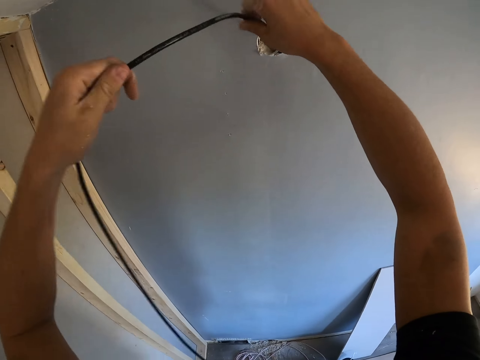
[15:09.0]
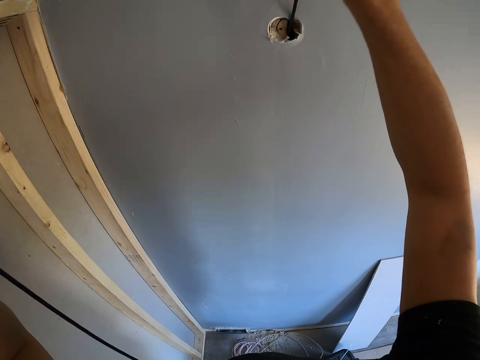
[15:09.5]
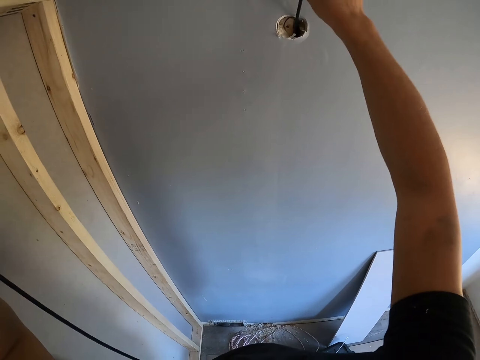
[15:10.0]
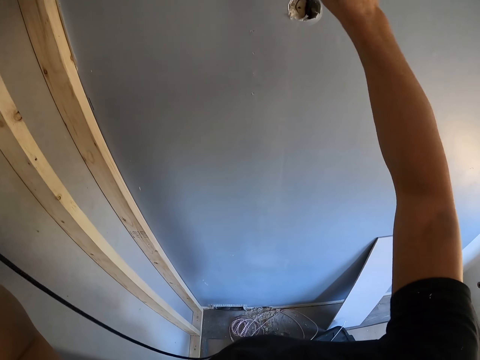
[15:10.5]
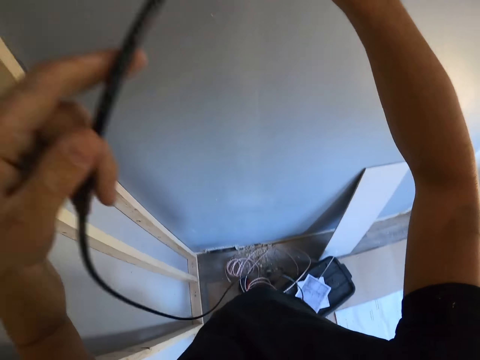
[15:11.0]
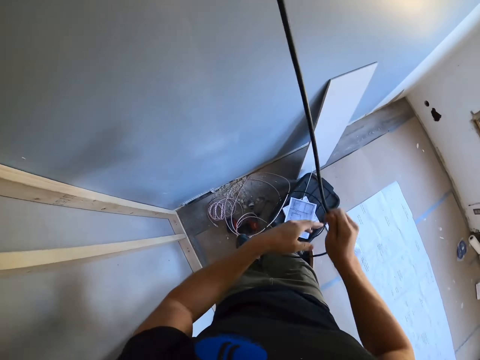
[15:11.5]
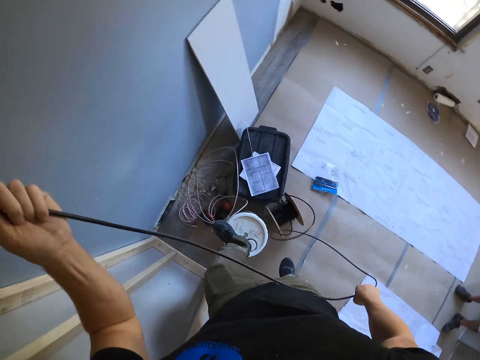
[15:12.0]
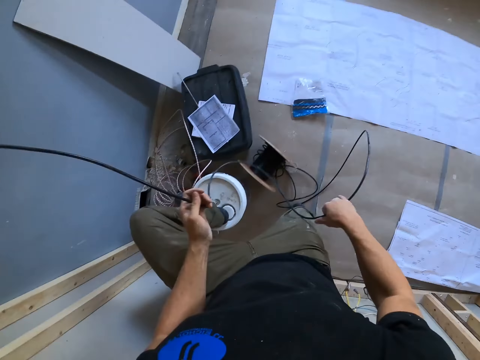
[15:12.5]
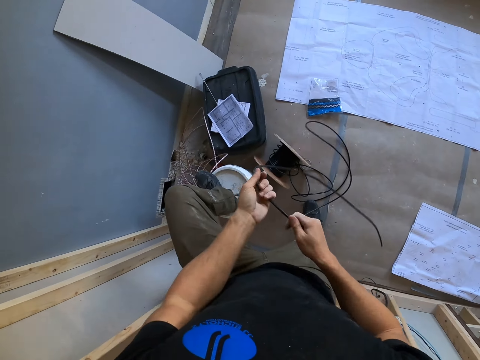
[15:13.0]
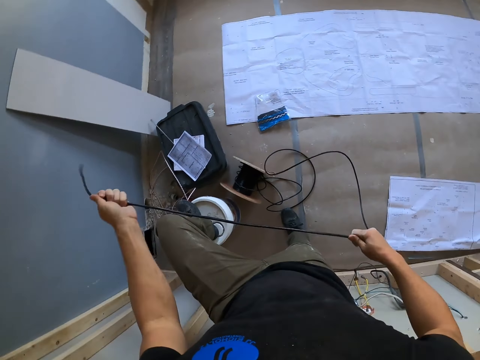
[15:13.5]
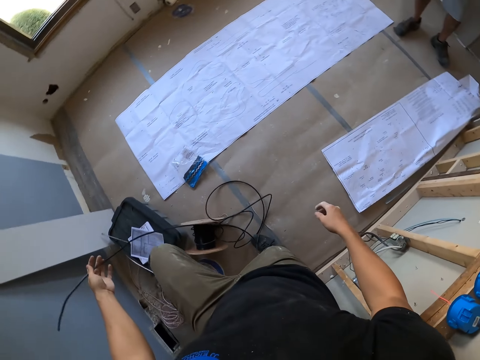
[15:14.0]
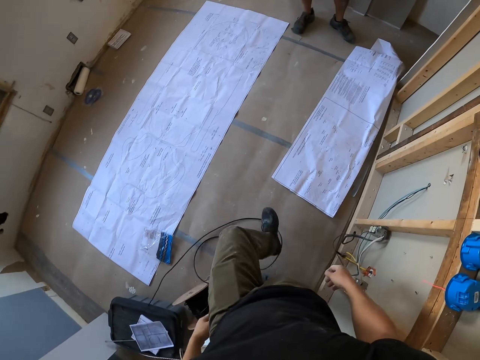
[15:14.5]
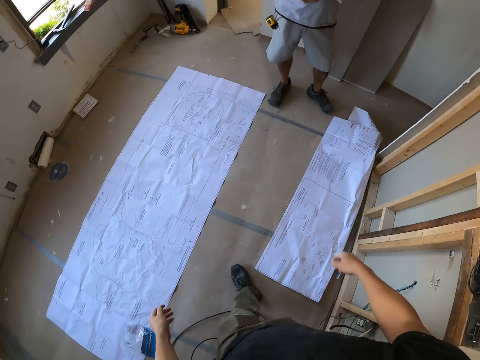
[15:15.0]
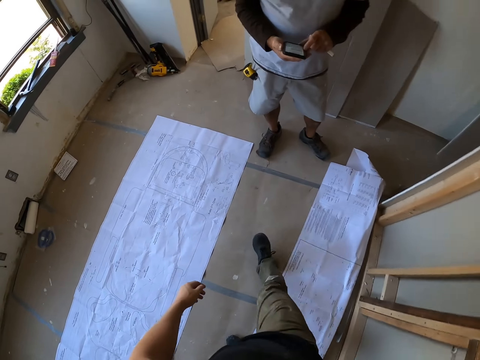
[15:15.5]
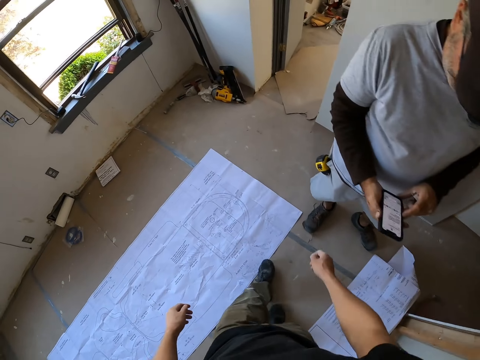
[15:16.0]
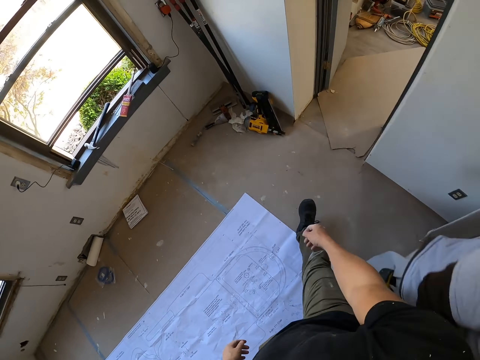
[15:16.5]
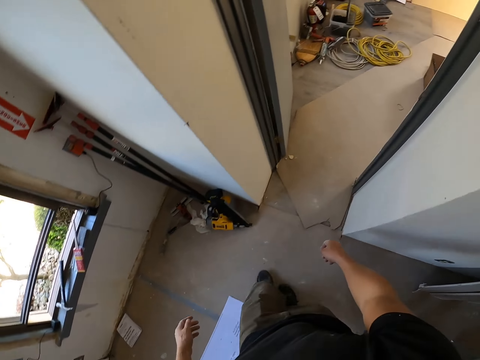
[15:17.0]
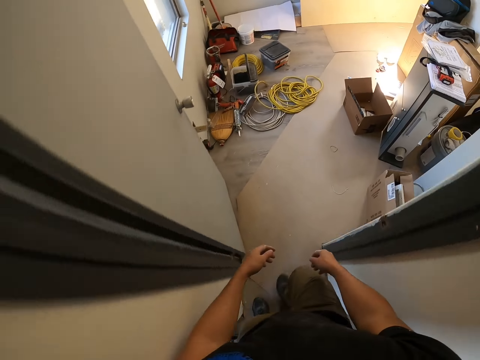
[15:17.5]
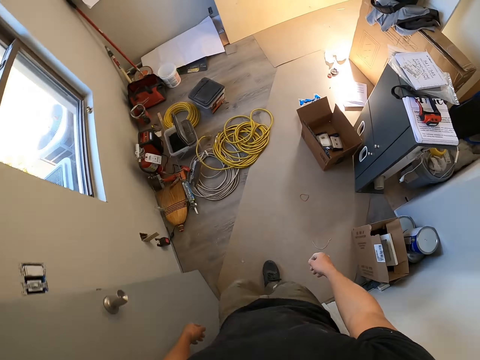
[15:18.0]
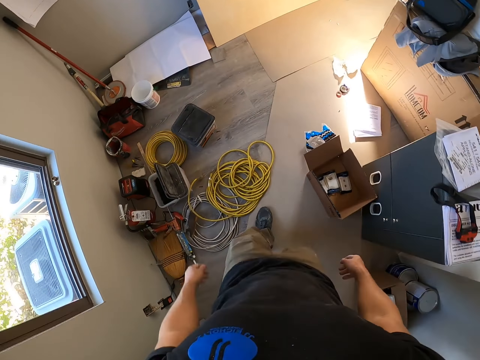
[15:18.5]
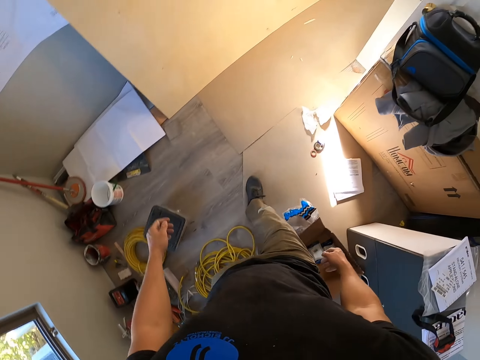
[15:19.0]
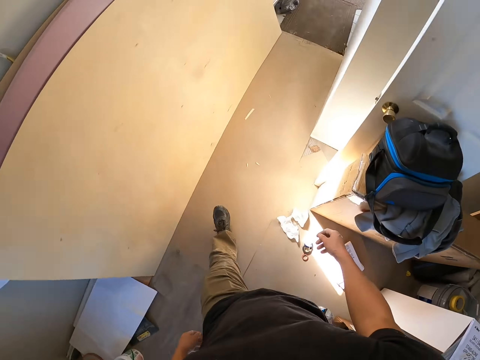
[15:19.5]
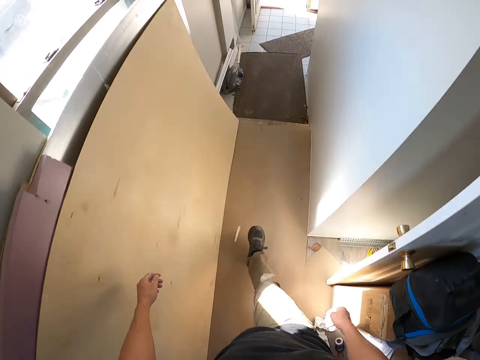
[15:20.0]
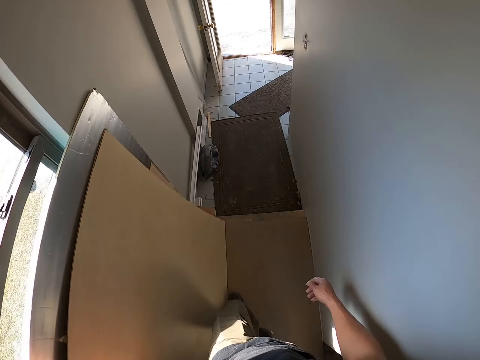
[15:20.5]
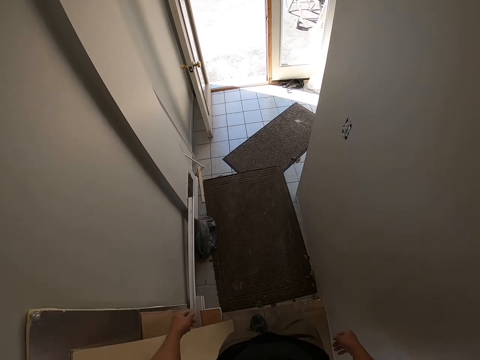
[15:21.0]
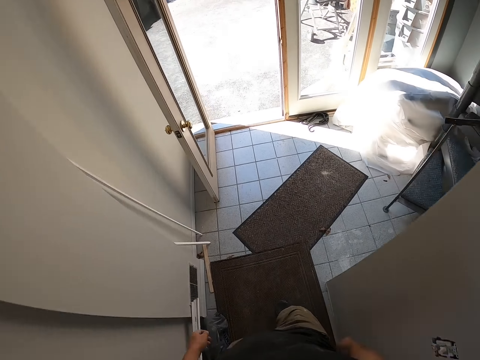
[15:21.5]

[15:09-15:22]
The camera wearer straightens the cable. He pulls the wire out from the wall. He puts down his hand. He steps down from the bucket. He straightens the cable. He drops the wire on the floor. He walks away from the bucket. He walks outside of the house. He walks out of the room. He walks around the house.

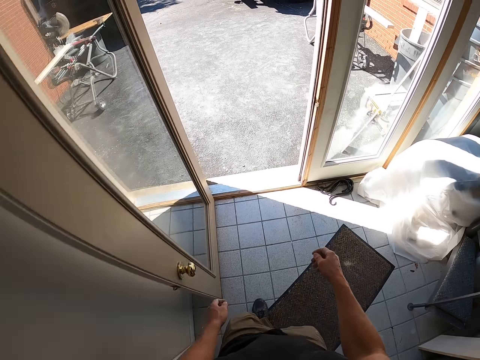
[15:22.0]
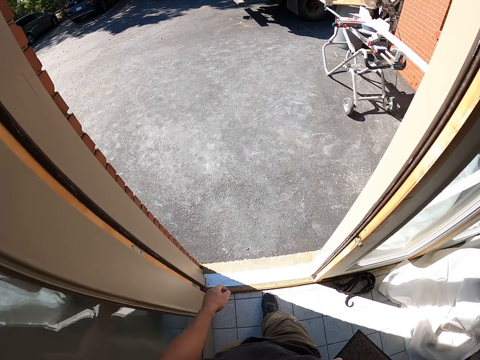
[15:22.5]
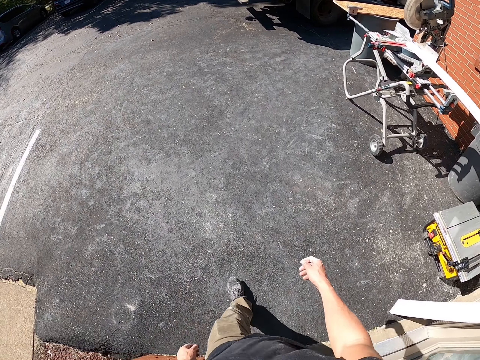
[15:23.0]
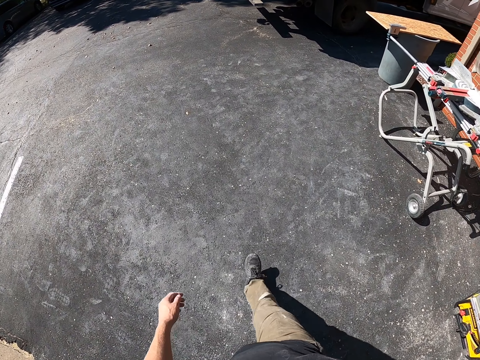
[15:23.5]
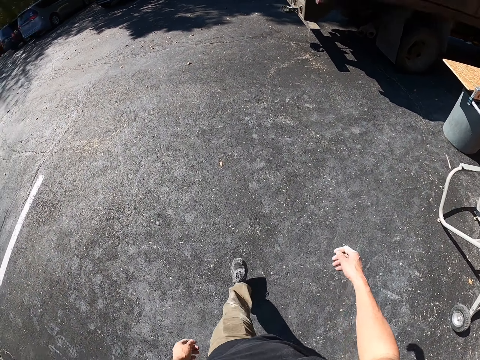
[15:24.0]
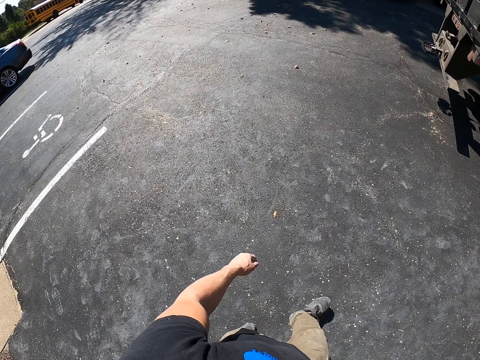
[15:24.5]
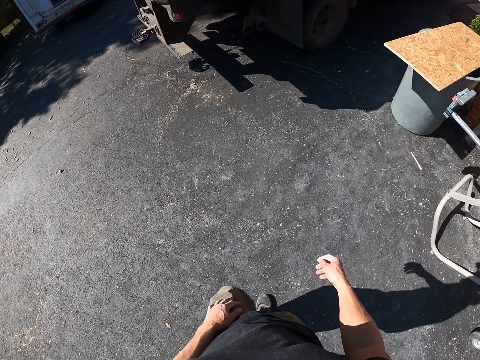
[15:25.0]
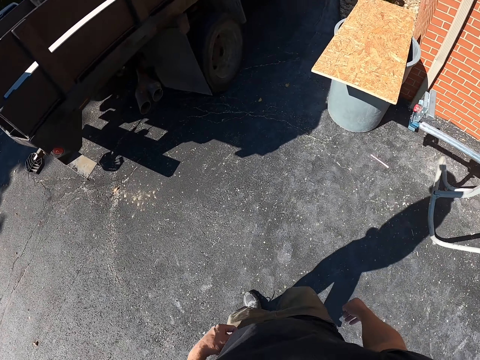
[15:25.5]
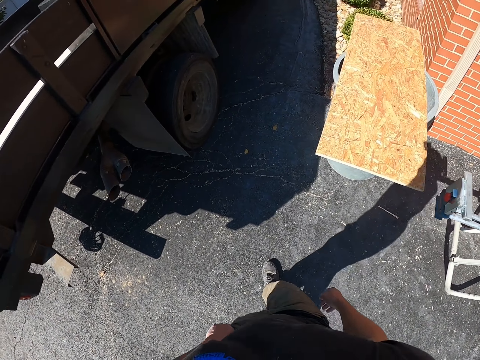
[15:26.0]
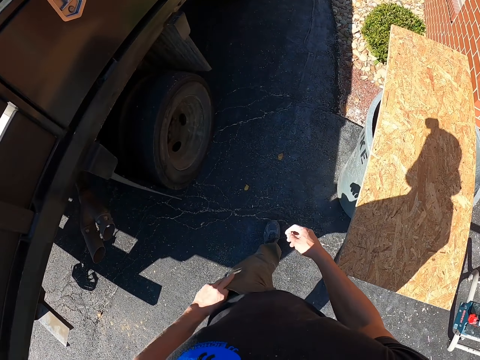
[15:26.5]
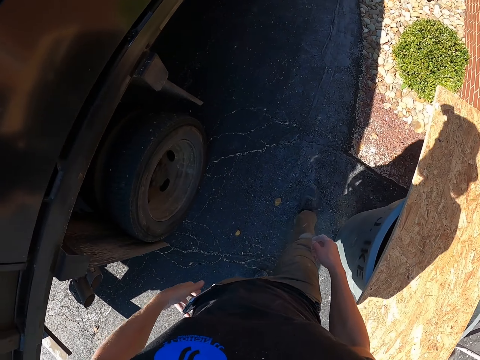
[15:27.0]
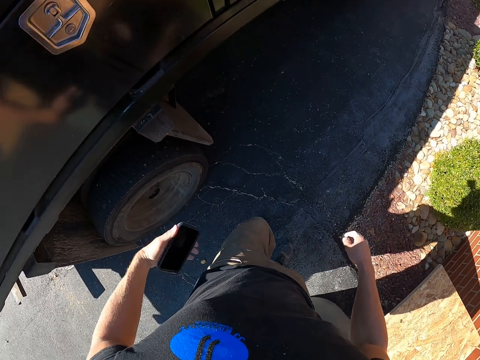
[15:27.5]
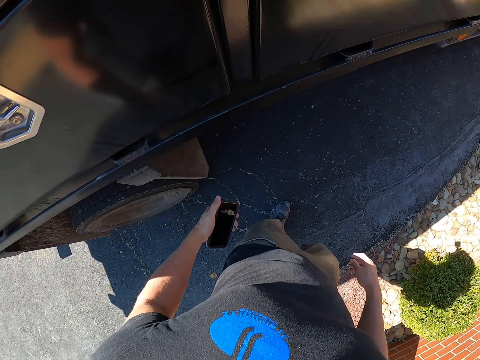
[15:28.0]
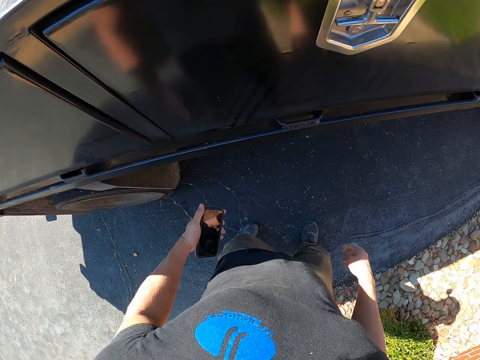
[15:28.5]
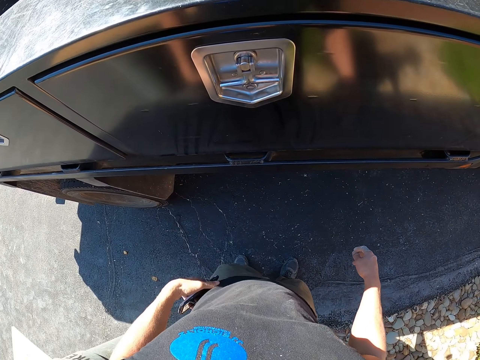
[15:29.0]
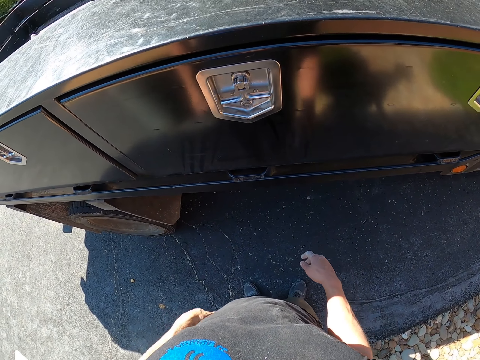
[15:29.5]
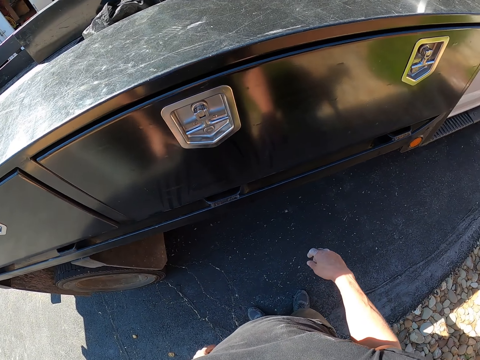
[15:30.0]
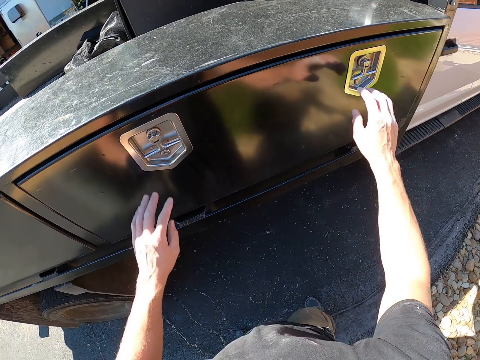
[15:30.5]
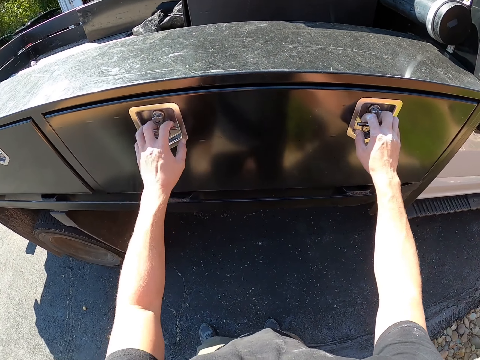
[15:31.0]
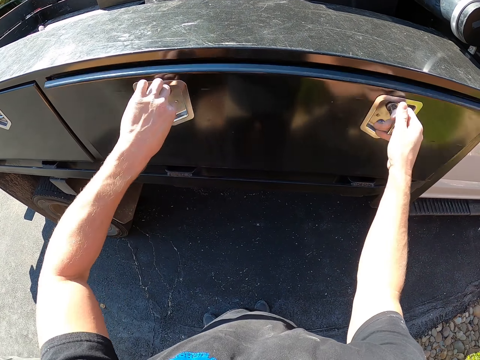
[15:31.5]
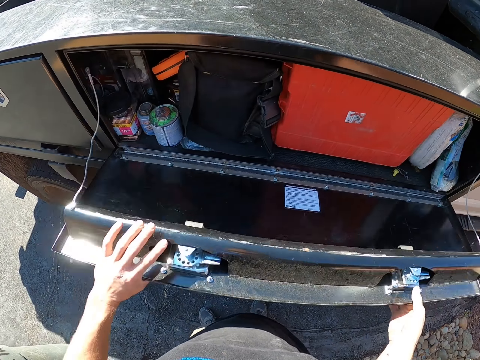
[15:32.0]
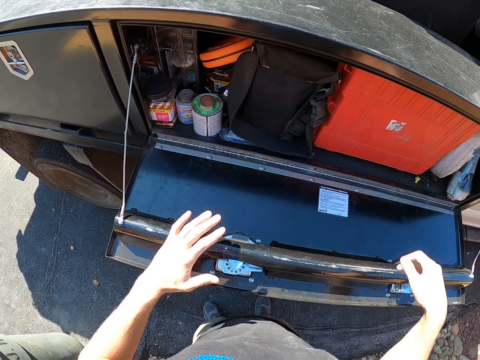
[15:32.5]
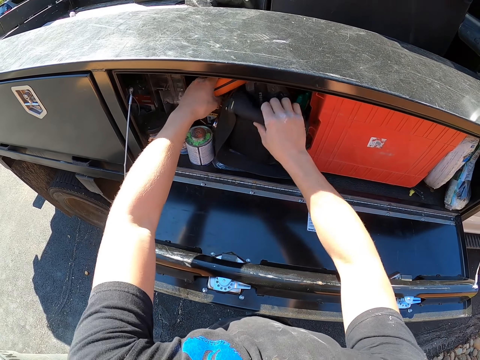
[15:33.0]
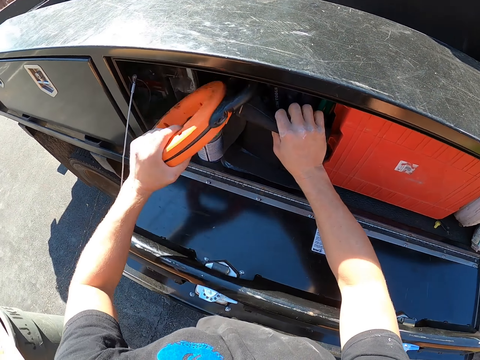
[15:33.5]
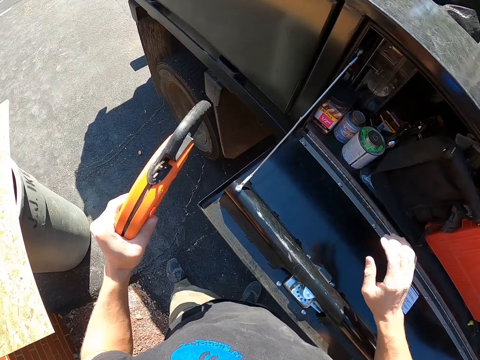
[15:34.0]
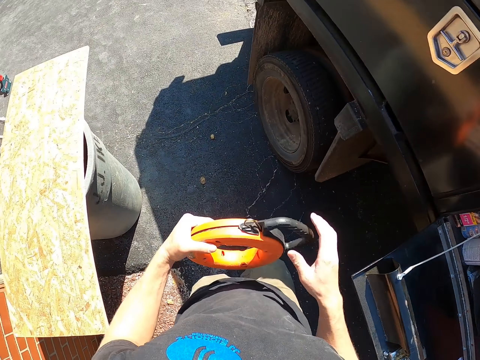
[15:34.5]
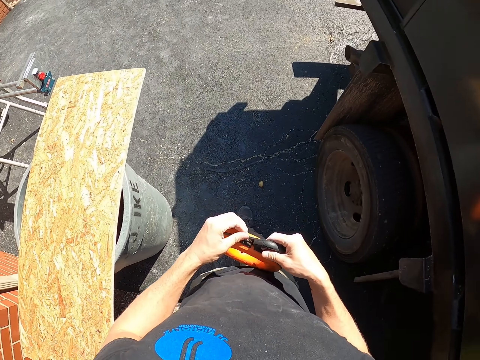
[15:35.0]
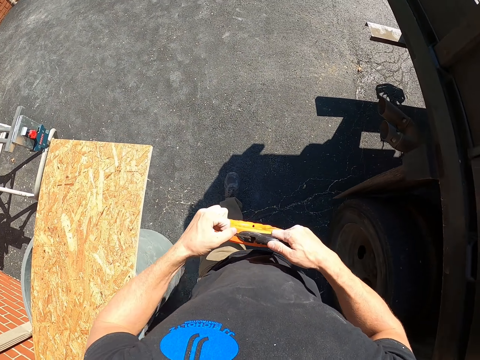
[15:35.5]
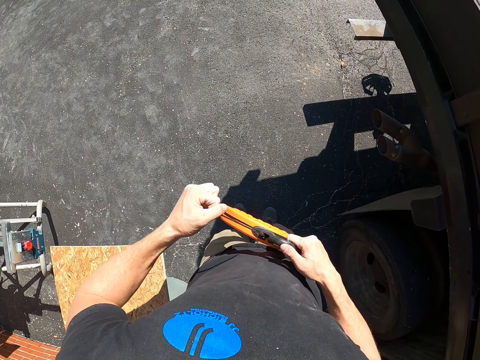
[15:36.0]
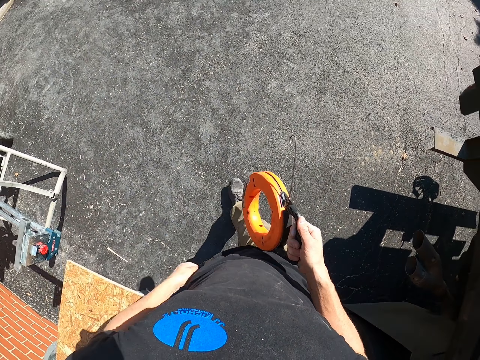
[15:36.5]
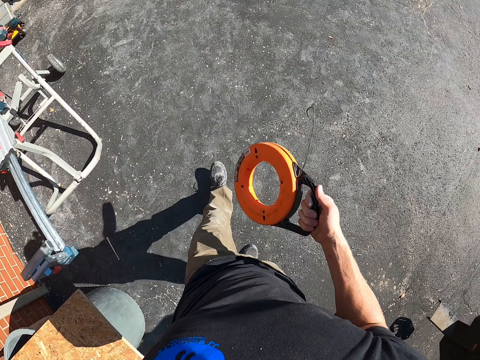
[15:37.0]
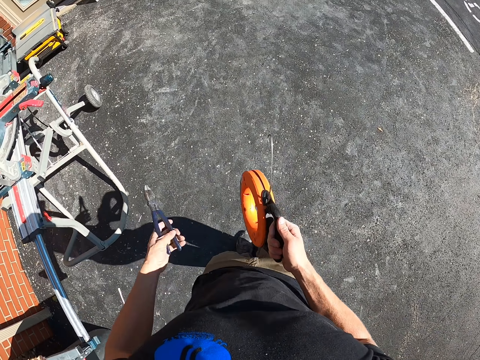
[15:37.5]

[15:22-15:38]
The camera wearer walks out of the house. They walk towards the truck. They remove a phone from the pocket. They hold the phone and put the phone in the pocket. They open the truck locker storage. They look at the truck. They pick up the wire reel inside the truck locker storage. They hold the wire holder. They pull wire out from the wire reel. They hold the wire holder with both hands. They pick up the pliers from the back pocket.
